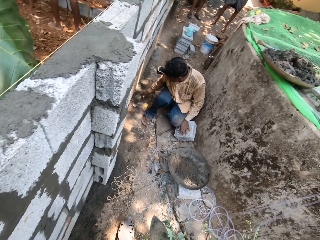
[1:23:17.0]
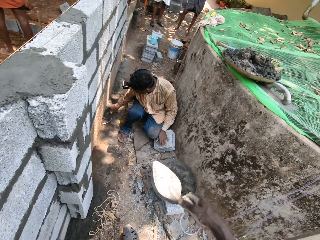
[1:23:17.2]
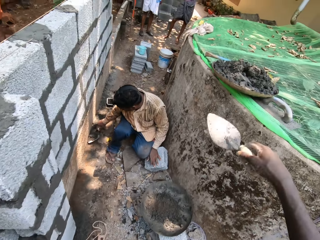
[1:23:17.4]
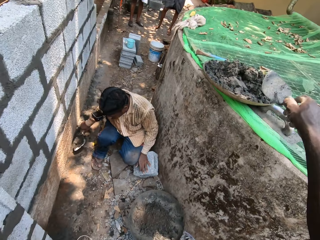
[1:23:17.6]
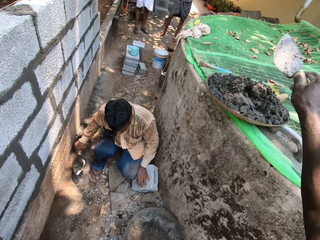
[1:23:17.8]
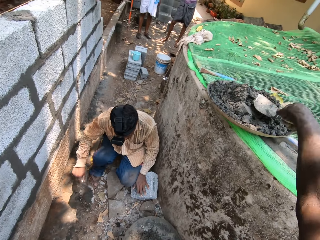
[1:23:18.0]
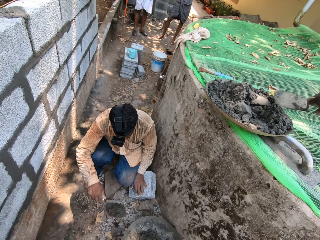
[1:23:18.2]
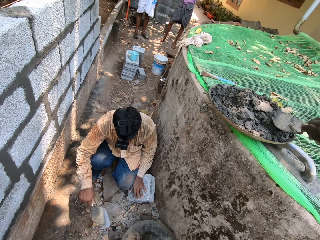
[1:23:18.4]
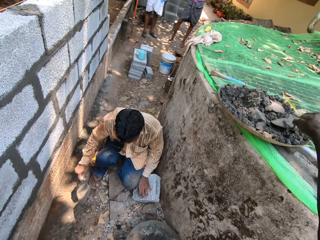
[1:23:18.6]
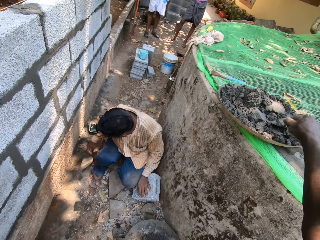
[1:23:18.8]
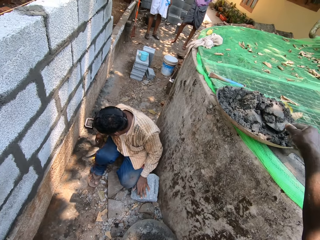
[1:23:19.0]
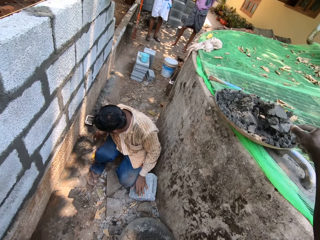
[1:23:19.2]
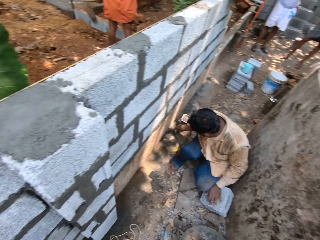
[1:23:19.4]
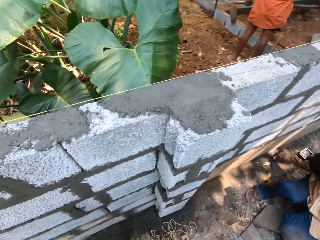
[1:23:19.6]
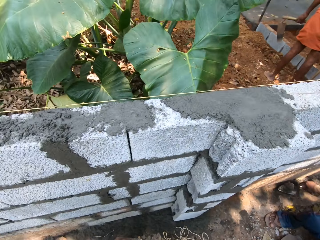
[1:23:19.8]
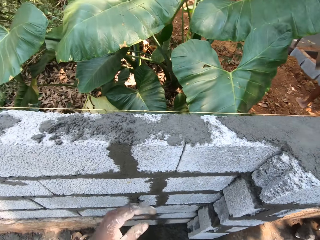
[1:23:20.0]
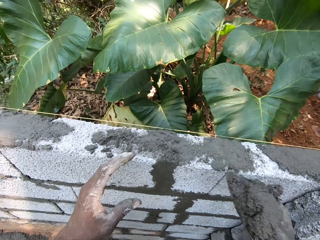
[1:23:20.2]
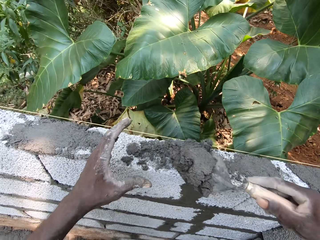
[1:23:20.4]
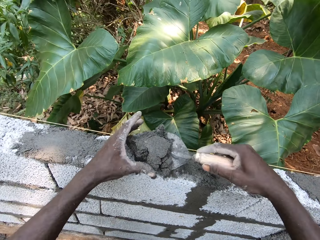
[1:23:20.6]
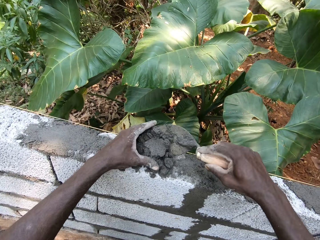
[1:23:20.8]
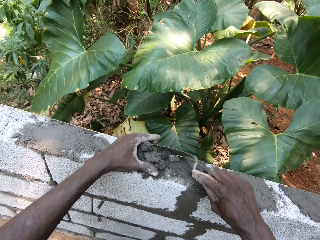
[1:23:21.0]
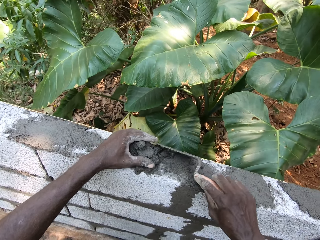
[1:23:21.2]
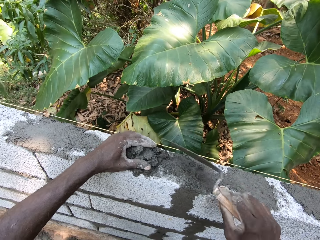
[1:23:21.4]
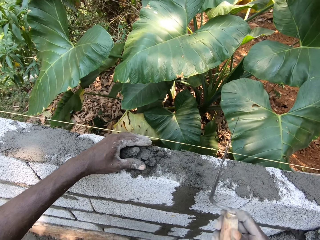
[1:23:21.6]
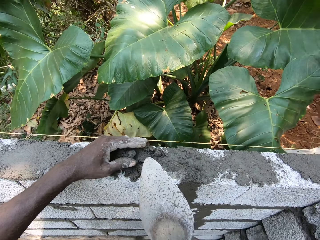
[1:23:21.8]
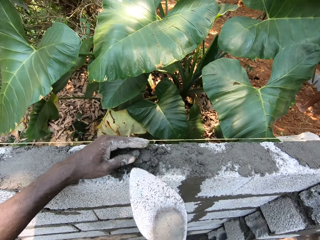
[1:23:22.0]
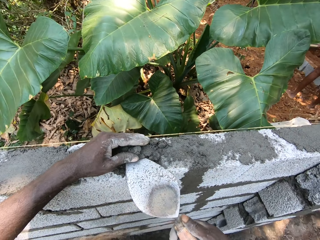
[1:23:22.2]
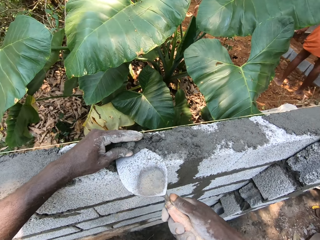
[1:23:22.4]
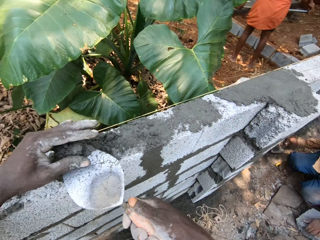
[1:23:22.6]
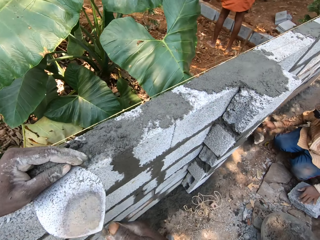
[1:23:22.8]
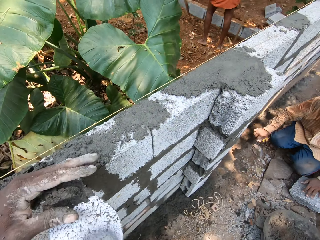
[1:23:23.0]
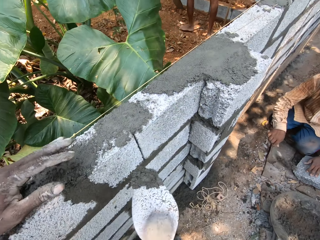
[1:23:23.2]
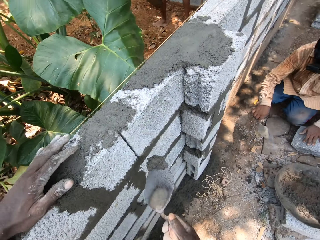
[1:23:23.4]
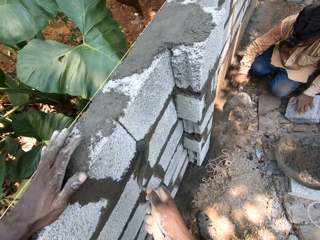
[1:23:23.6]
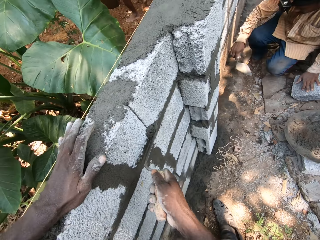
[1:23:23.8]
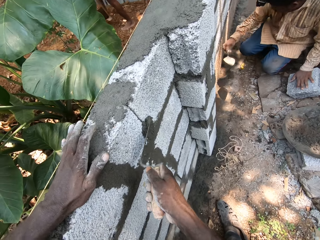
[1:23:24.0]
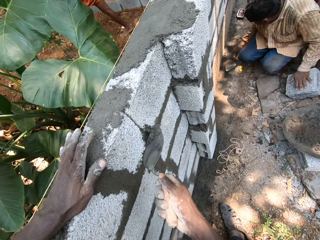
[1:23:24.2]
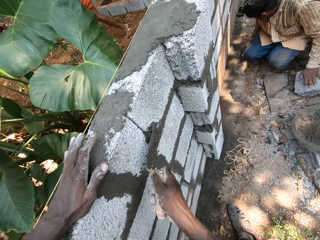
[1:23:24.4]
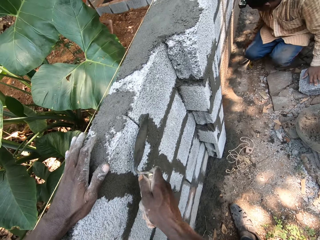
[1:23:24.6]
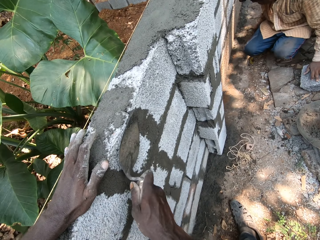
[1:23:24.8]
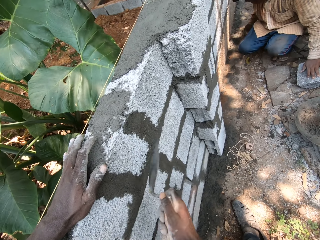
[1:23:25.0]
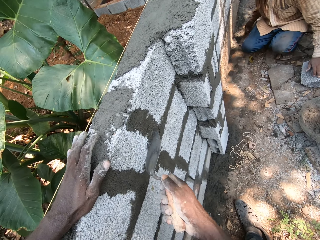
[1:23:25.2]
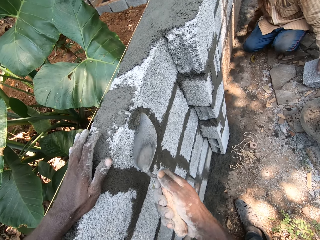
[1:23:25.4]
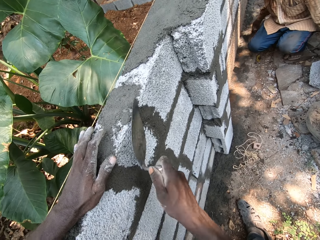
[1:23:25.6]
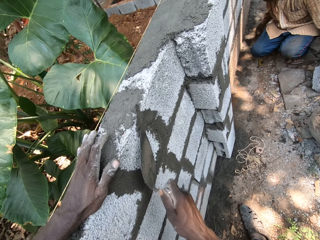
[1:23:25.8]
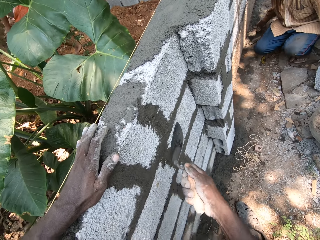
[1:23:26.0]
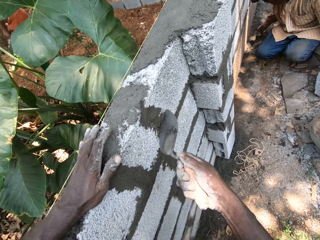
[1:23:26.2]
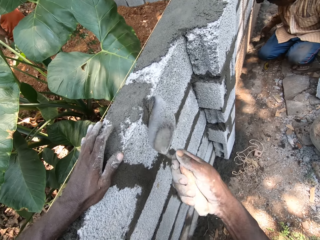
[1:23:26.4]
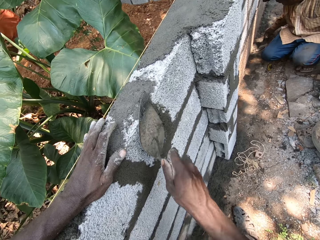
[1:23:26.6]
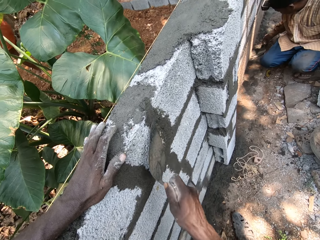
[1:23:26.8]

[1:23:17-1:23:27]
The man takes some sand from the ground with the hand trowel in his right hand and pours the sand in the hand pan with the hand trowel in his right hand. The camera wearer takes the mortar from the hand pan with the hand trowel in his right hand. He pours the mortar on the fence with the hand trowel in his right hand. He takes the mortar from the fence with the hand trowel in his right hand. The man pours the sand in the hand pan with the hand trowel in his right hand. The camera wearer plasters the fence with the mortar using the hand trowel in his right hand.

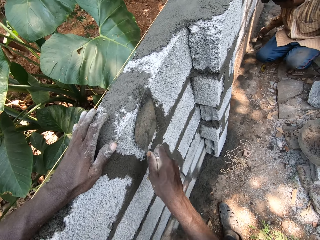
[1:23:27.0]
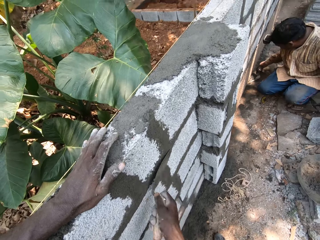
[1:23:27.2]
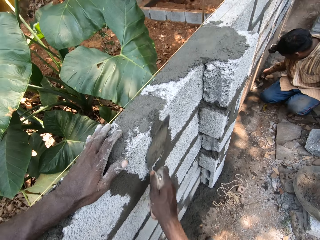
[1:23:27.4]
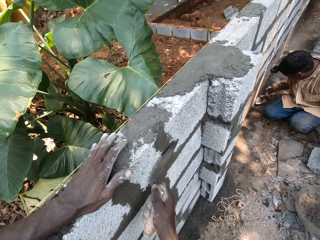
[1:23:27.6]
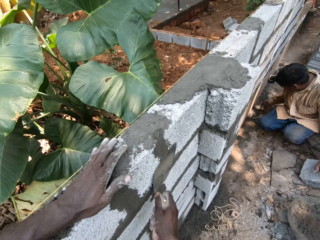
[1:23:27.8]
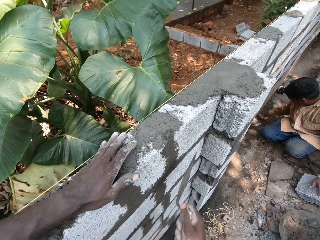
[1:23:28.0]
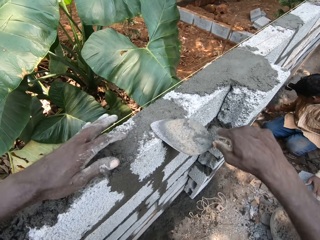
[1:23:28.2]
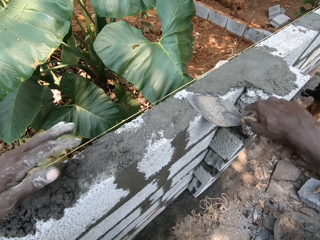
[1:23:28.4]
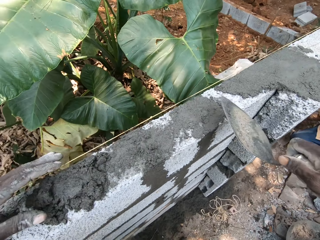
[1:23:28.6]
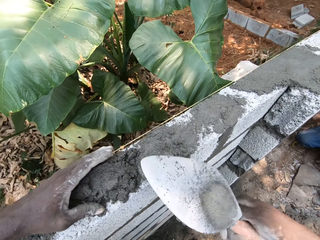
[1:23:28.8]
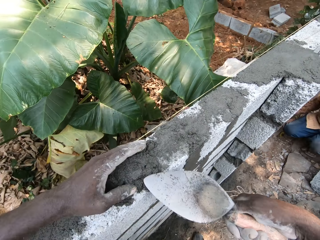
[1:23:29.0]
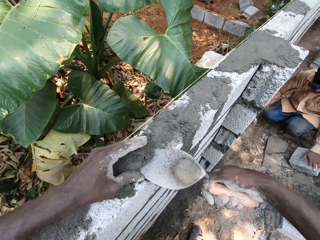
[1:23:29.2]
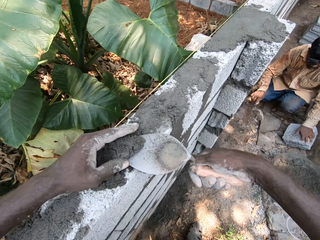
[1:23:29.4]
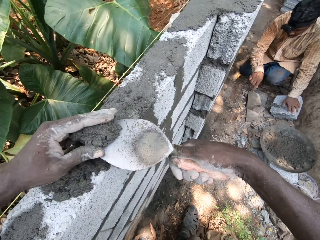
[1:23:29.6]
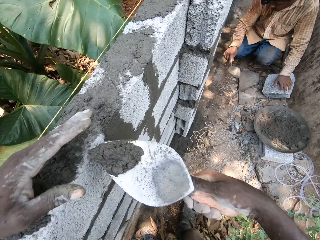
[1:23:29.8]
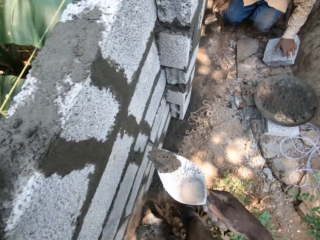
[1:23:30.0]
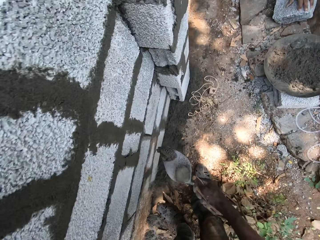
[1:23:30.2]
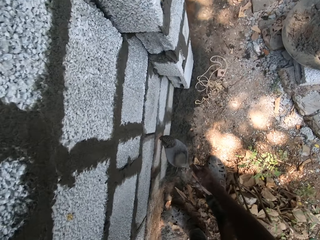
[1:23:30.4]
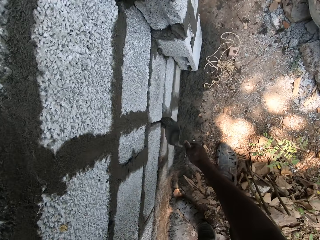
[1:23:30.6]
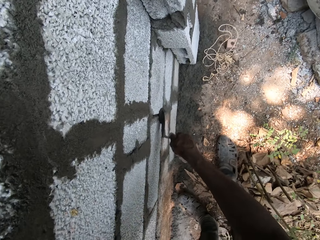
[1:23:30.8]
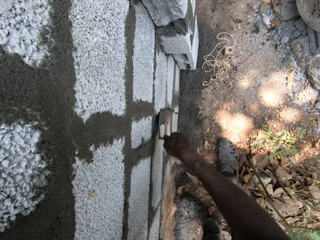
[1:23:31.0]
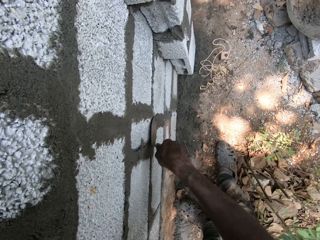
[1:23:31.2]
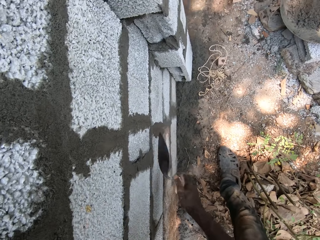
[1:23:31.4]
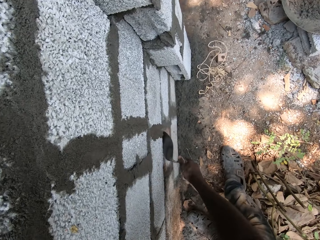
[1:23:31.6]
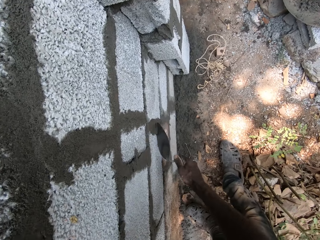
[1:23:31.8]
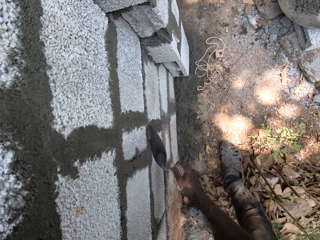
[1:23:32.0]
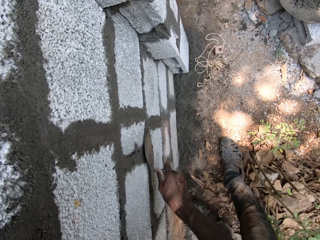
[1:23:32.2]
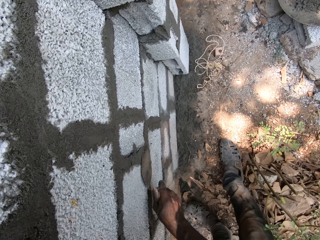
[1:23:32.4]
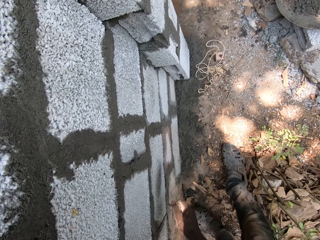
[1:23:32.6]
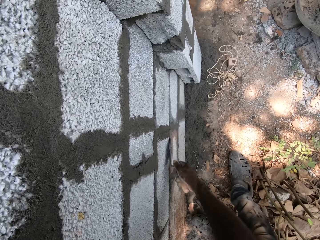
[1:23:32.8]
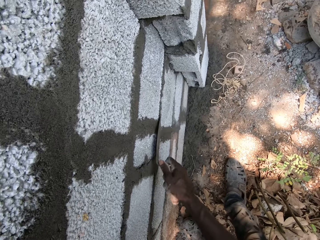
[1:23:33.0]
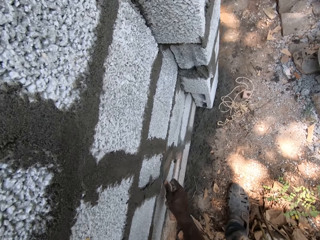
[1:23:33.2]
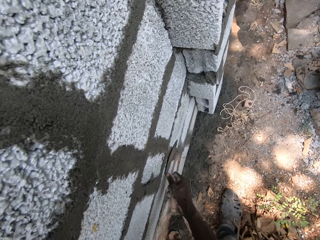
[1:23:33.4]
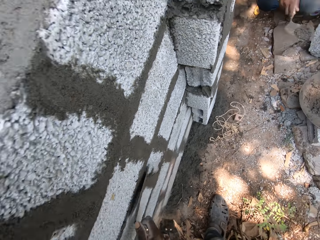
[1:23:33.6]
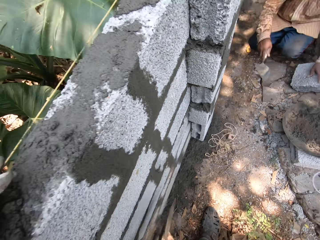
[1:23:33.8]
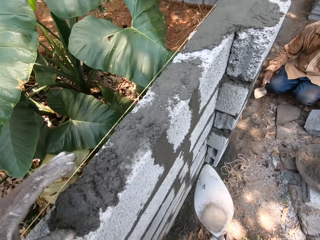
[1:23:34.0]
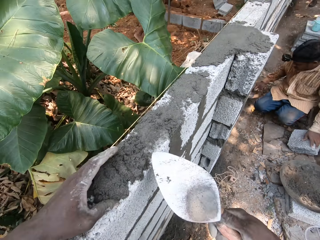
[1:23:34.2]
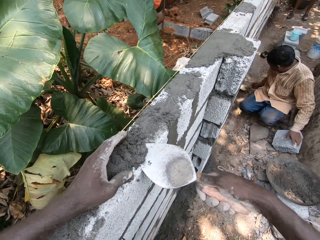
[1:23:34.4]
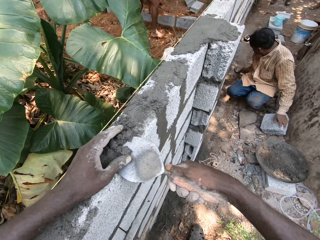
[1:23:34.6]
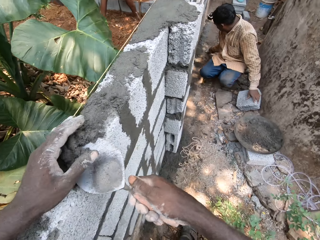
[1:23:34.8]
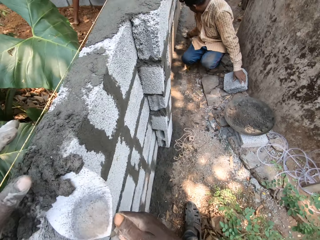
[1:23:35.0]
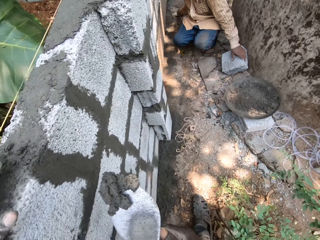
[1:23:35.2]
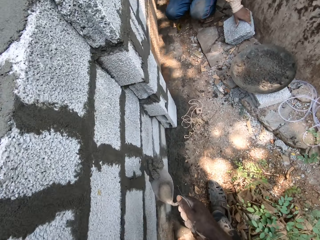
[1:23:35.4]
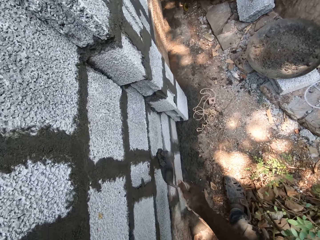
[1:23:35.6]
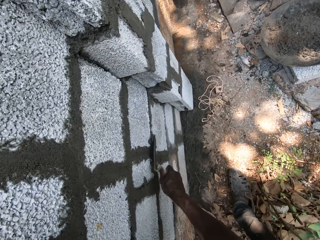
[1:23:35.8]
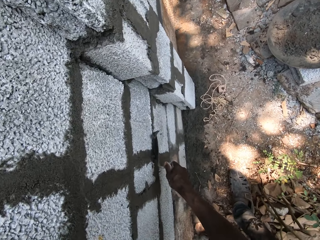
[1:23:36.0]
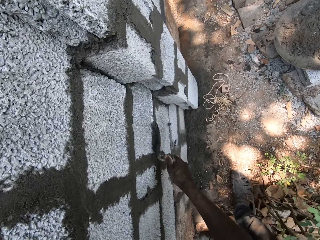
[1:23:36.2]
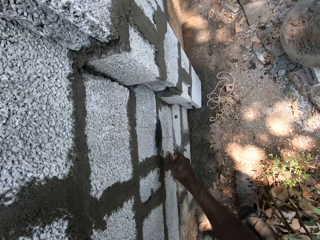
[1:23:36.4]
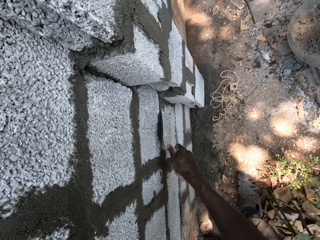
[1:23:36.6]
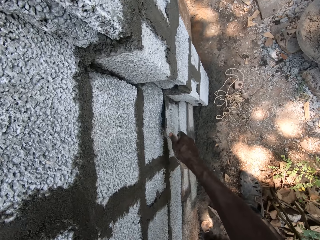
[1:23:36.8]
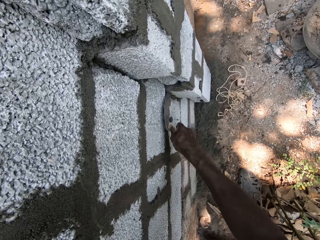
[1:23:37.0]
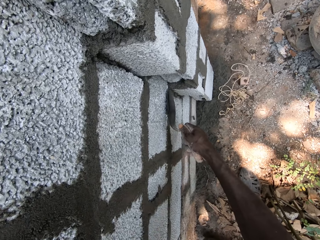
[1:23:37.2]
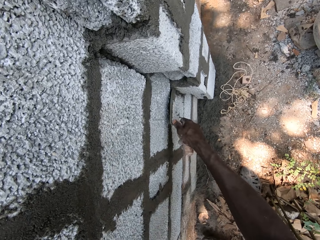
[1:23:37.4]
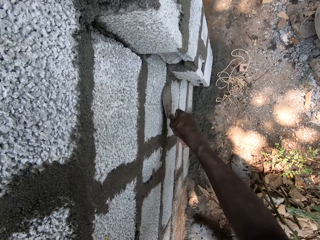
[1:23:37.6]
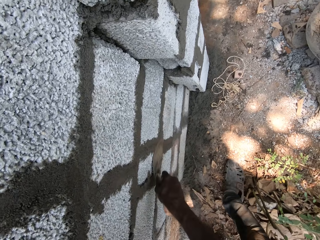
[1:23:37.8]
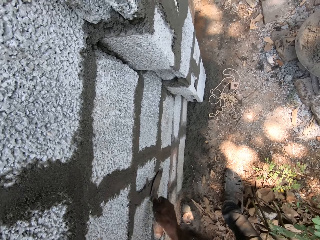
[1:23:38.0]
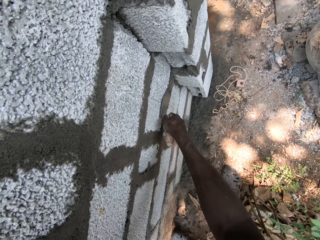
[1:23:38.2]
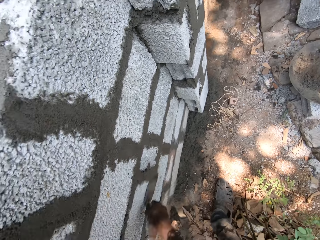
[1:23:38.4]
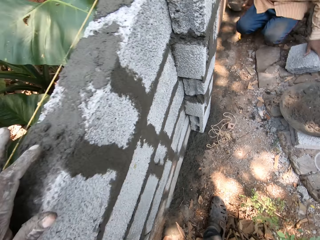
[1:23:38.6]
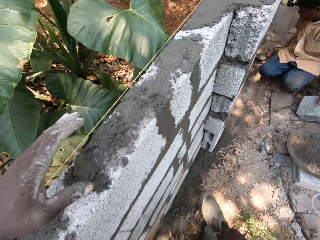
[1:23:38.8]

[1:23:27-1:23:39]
The camera wearer takes the mortar from the fence with the hand trowel in his right hand. The man pours the sand in the hand pan with the hand trowel in his right hand. The camera wearer plasters the fence with the mortar using the hand trowel in his right hand. He takes the mortar from the fence with the hand trowel in his right hand. He plasters the fence with the mortar using the hand trowel in his right hand.
